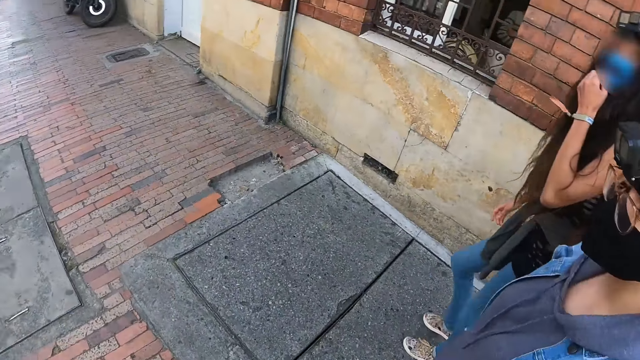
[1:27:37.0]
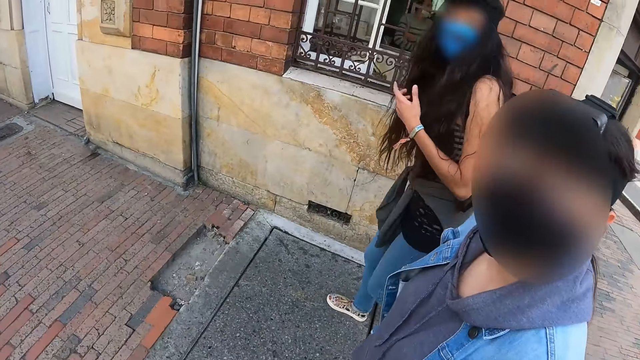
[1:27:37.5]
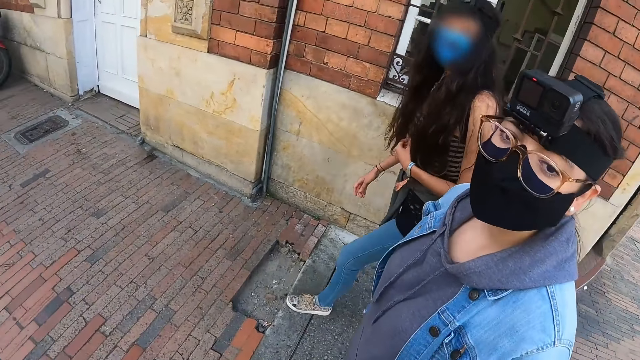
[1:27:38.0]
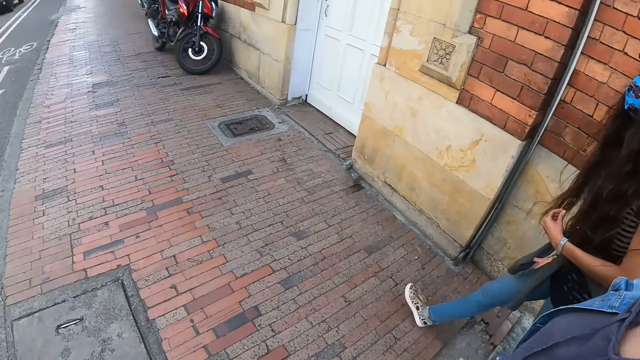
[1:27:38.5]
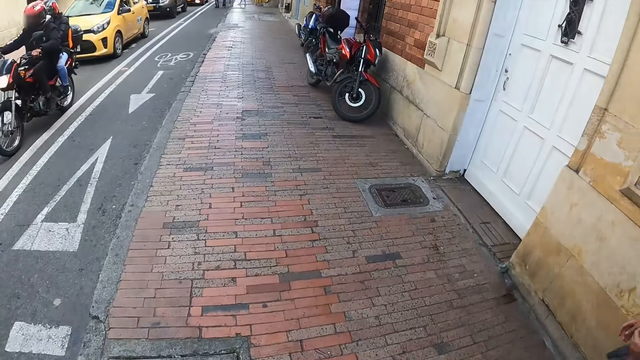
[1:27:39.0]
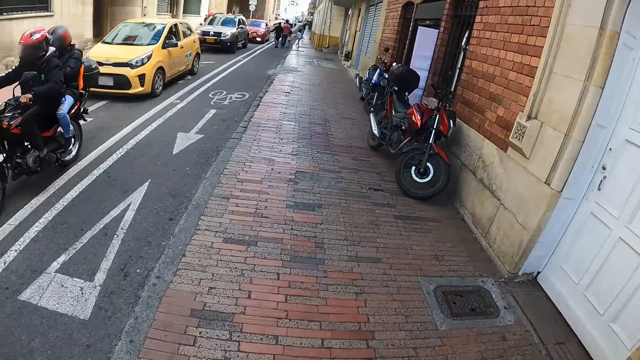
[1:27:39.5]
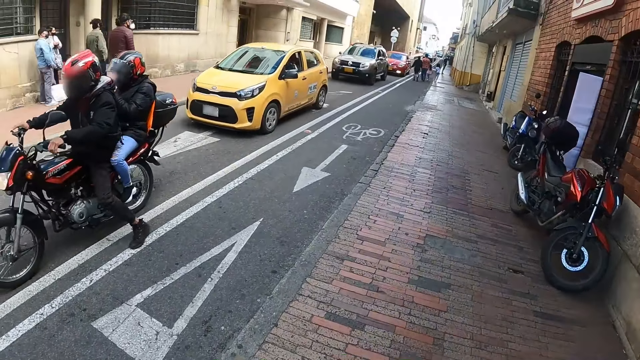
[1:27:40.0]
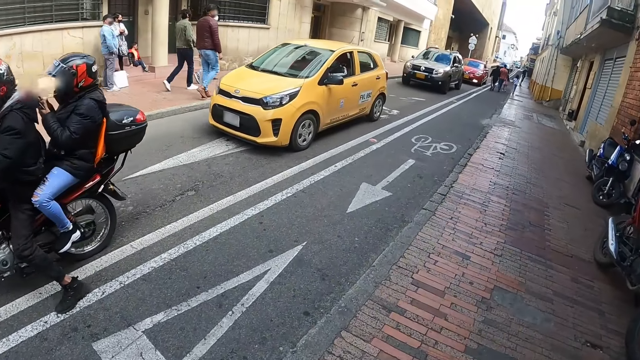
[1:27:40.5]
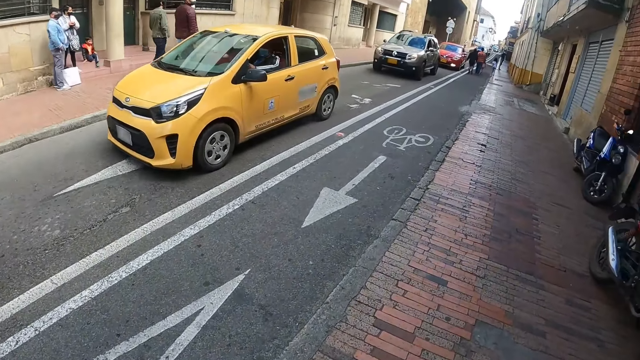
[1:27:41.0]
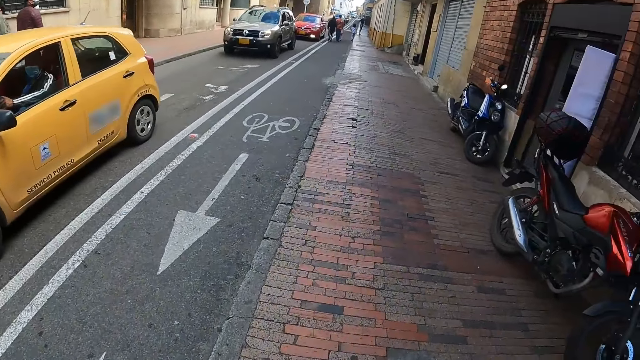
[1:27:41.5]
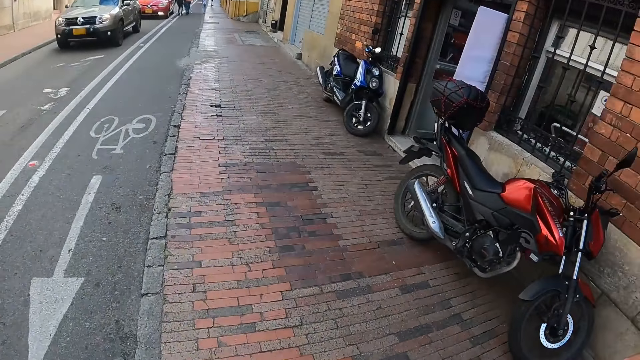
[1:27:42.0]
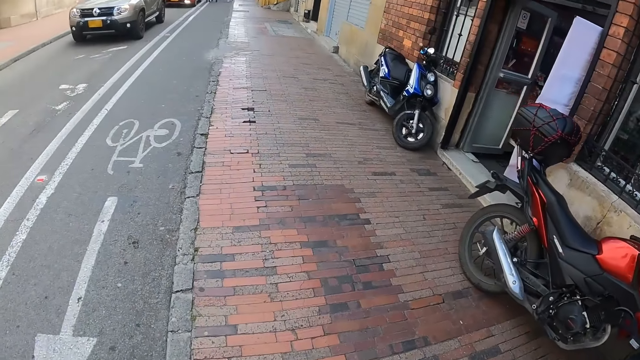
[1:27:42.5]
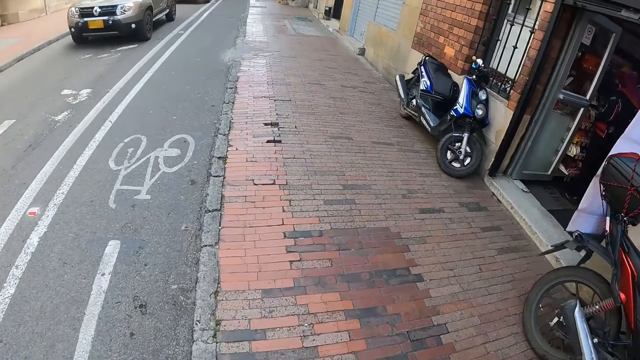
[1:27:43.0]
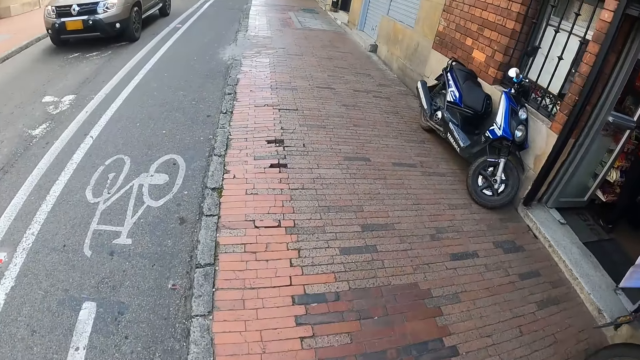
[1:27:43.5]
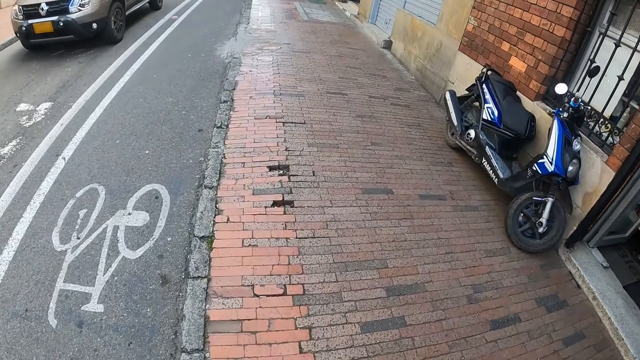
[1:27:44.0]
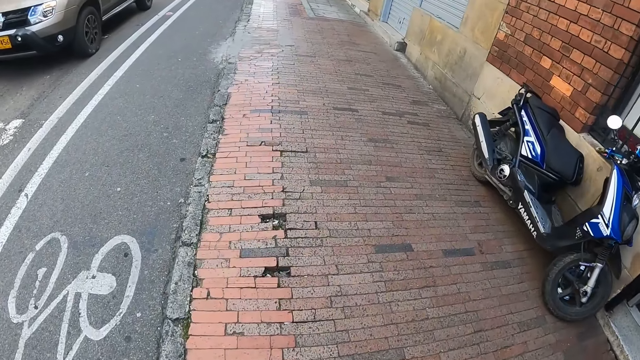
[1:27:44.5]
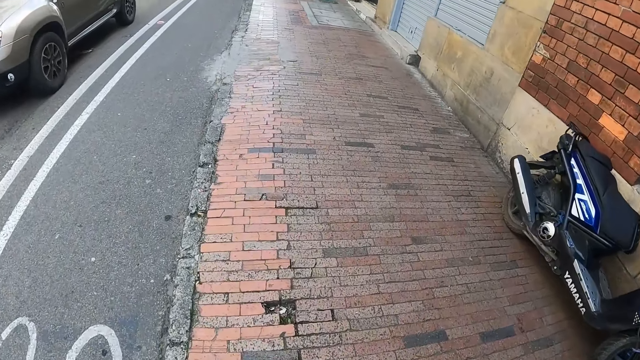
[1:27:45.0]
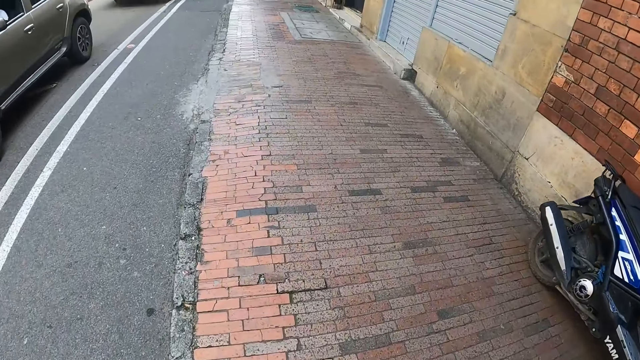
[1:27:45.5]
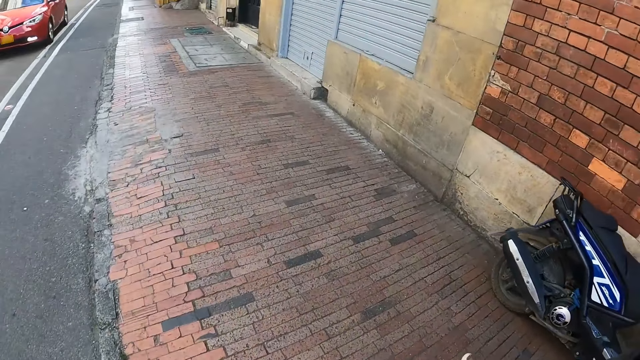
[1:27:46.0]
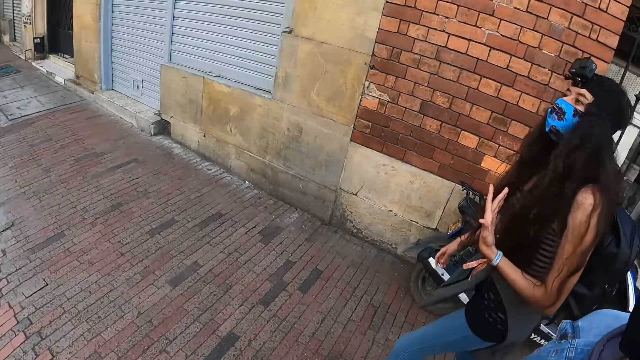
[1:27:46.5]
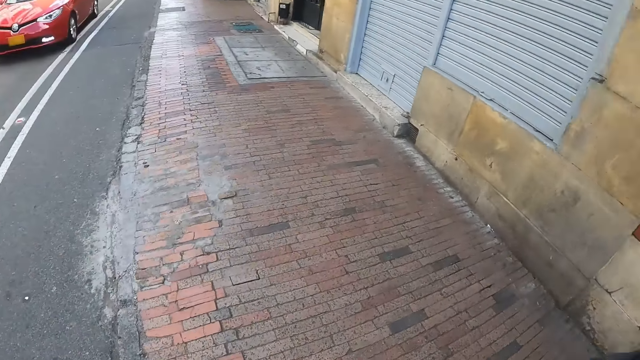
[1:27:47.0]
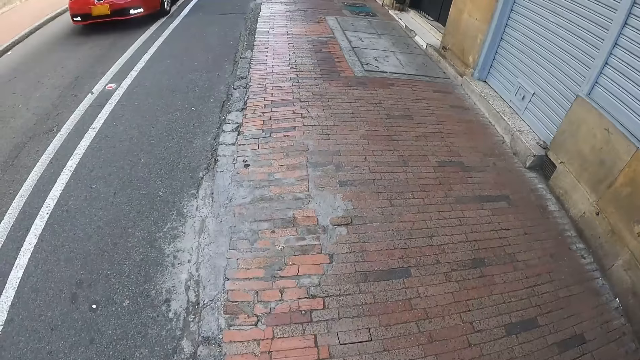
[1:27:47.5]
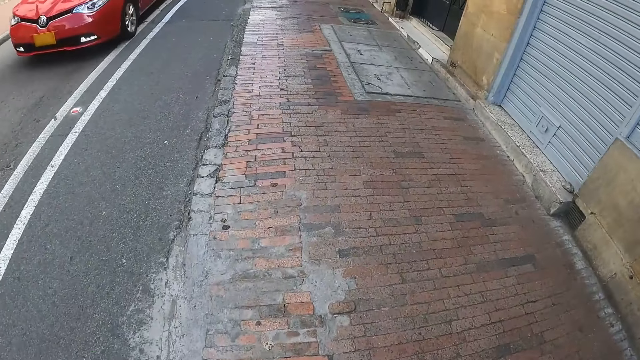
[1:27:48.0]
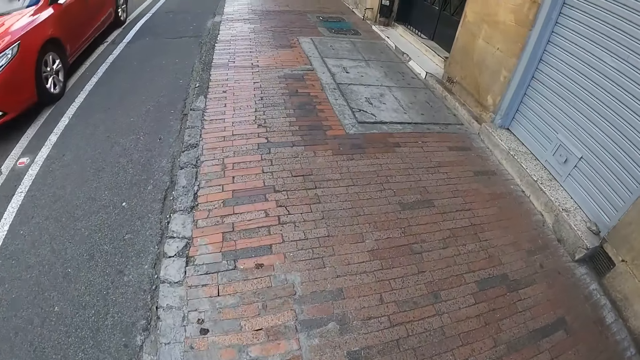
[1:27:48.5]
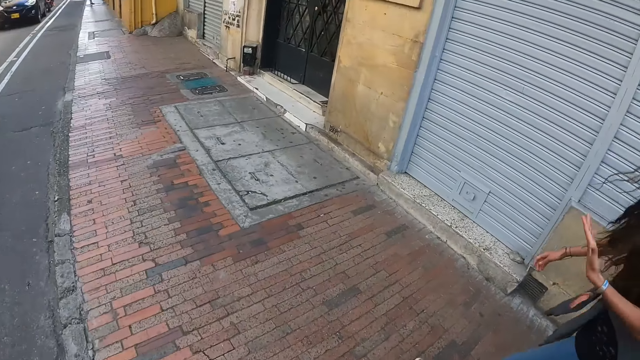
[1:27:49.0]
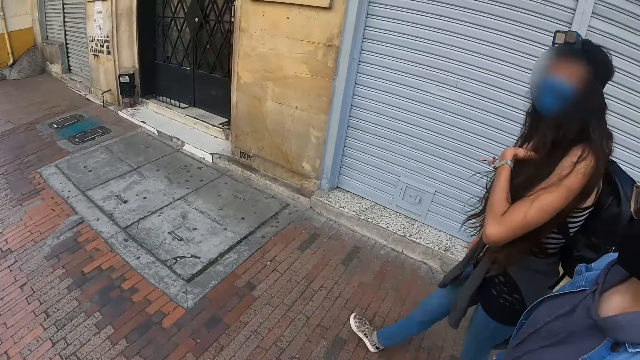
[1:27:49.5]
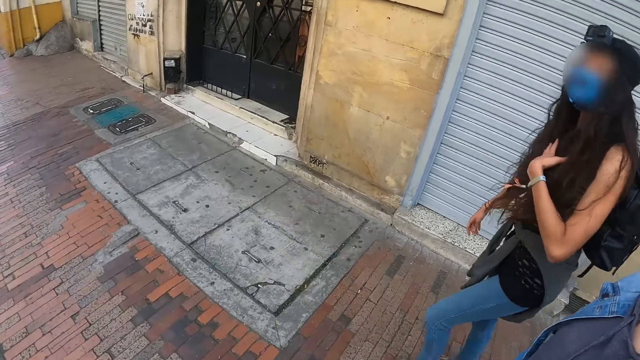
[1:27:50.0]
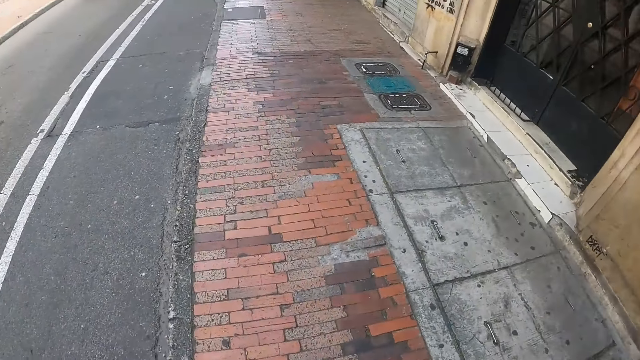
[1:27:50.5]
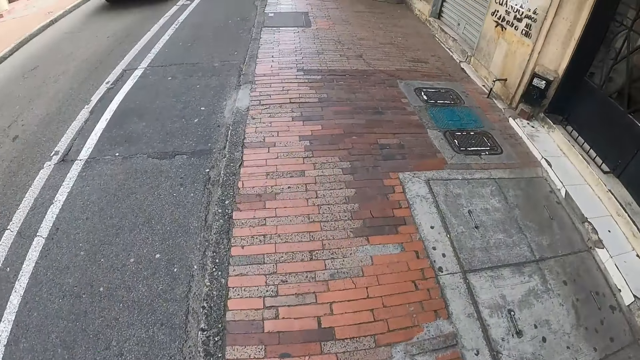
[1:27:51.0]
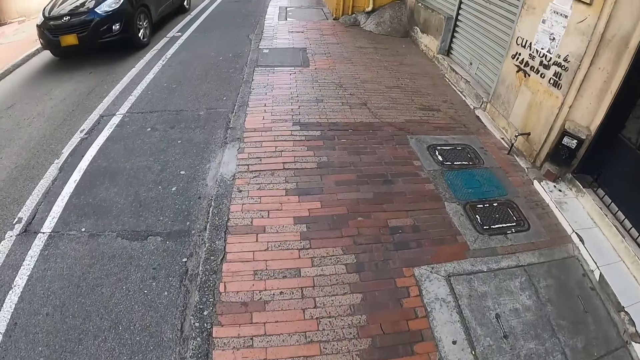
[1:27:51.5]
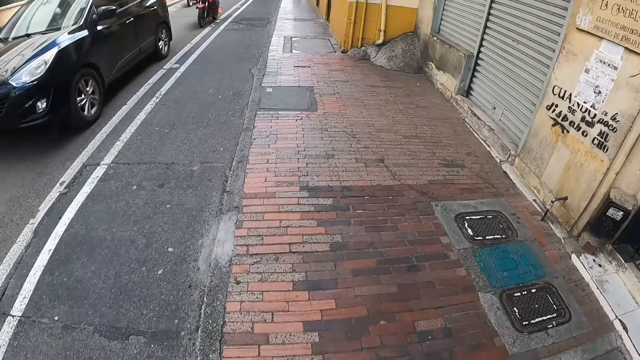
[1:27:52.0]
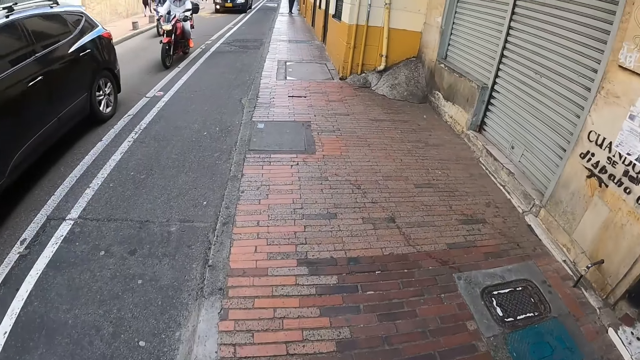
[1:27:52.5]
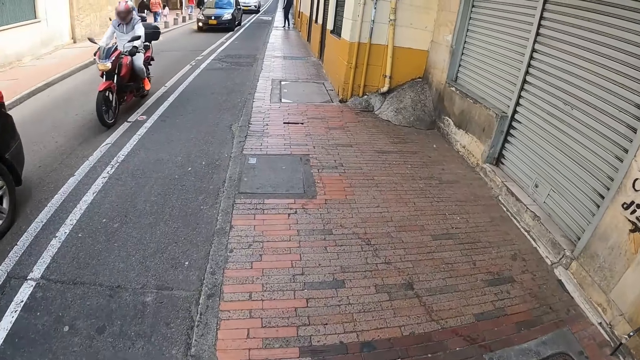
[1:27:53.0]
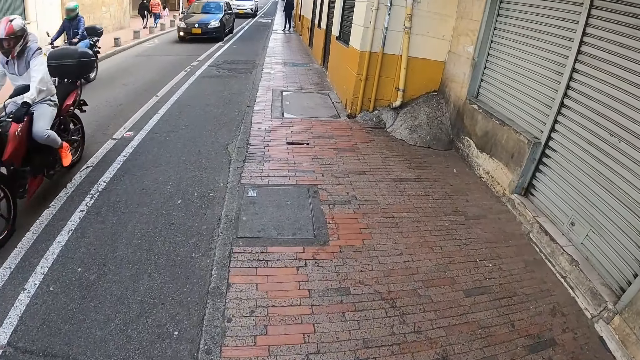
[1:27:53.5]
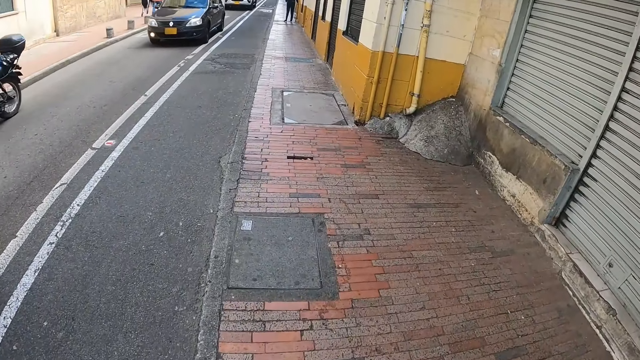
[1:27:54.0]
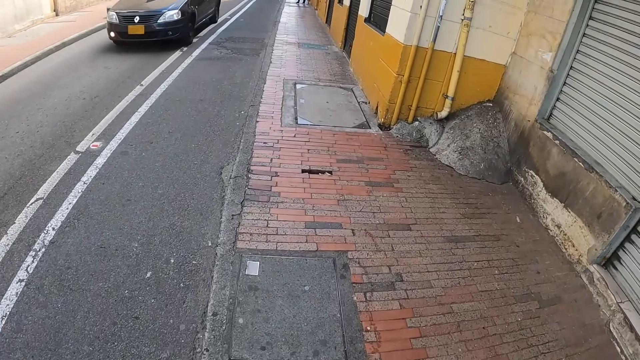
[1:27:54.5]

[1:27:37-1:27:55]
The camera wearer walks on the road pavement. A lady touches the face mask. The lady touches her hair.

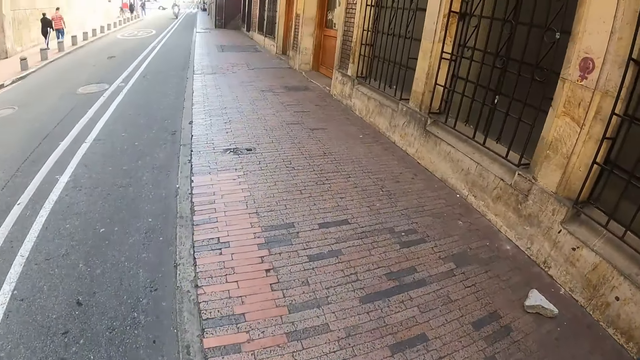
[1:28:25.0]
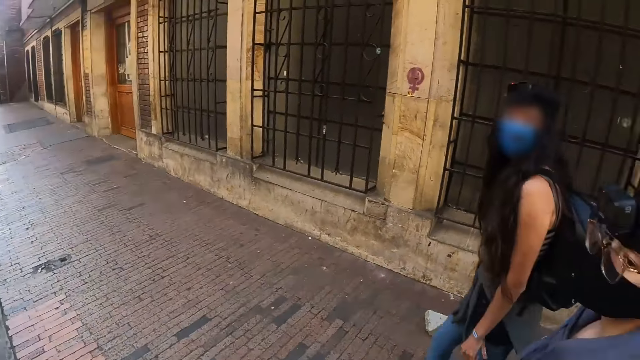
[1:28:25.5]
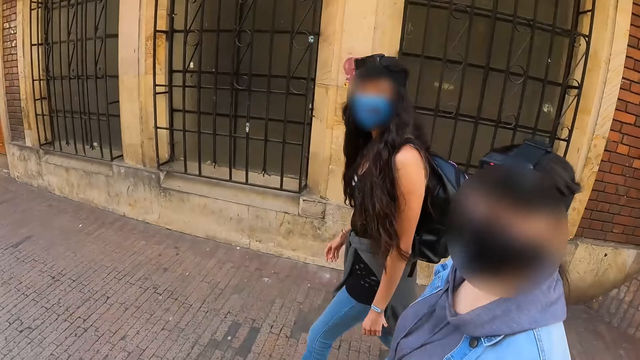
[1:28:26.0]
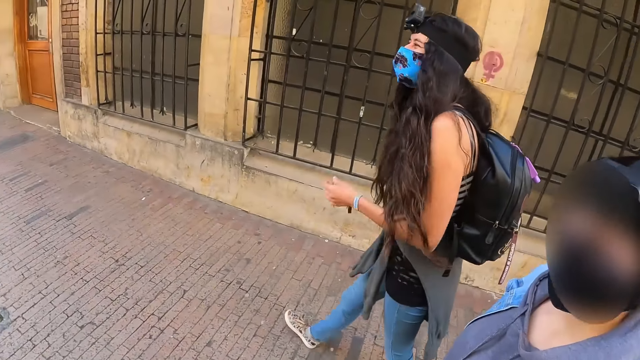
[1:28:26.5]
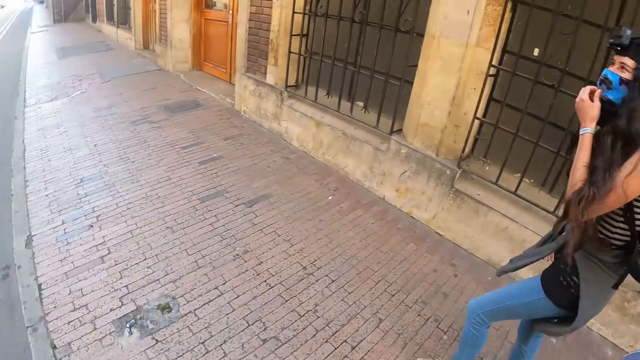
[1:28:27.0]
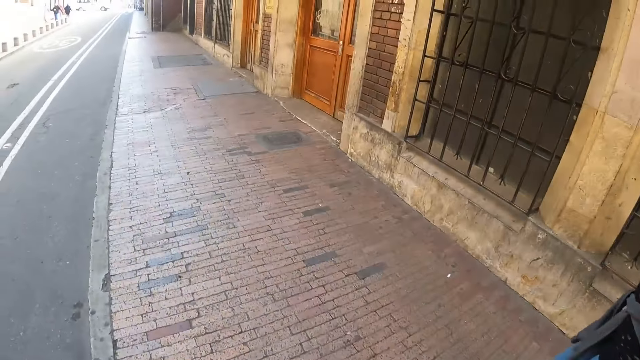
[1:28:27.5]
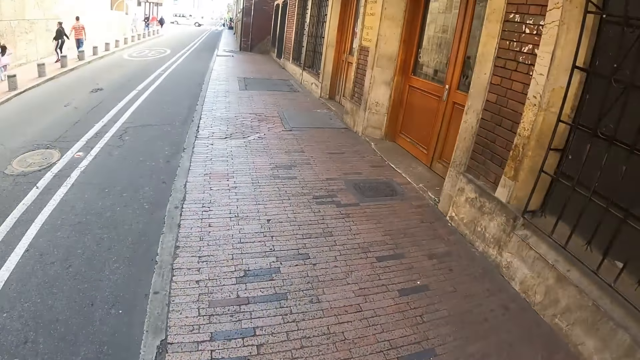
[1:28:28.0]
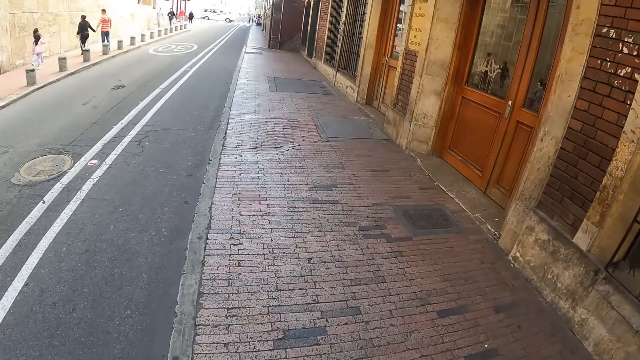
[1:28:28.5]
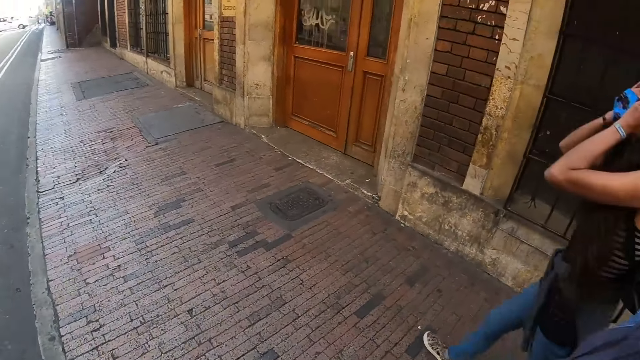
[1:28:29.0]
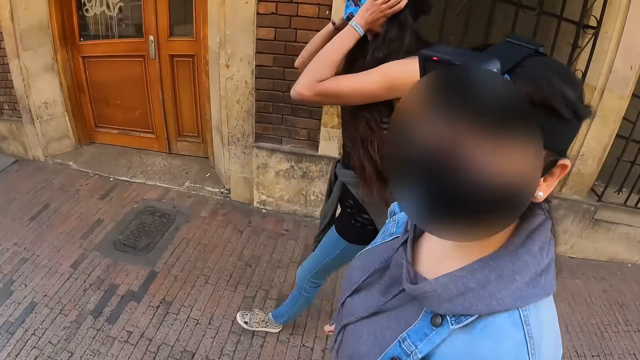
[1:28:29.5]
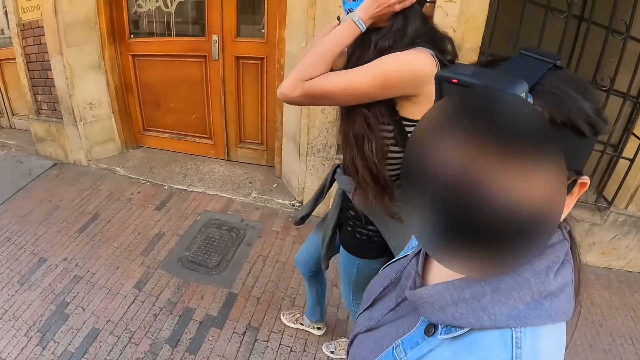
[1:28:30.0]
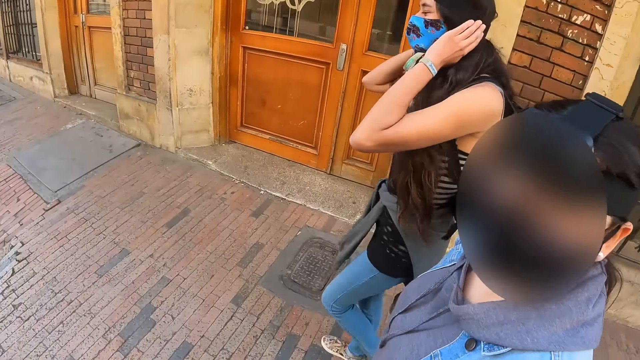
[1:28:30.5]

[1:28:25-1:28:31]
A lady touches the face mask. The lady touches her hair.
